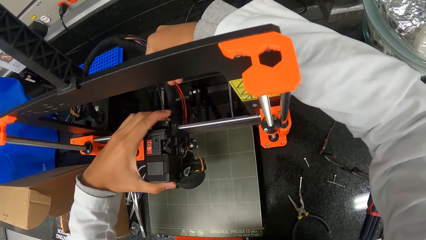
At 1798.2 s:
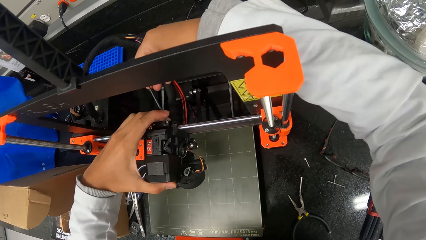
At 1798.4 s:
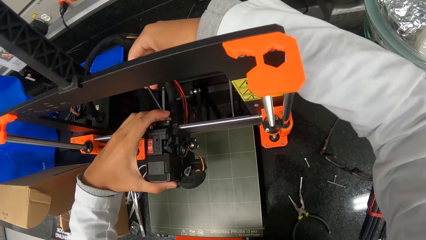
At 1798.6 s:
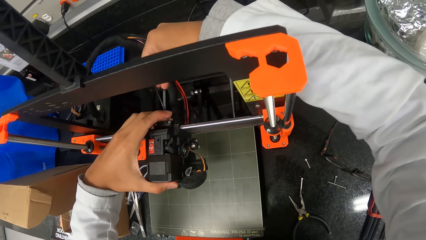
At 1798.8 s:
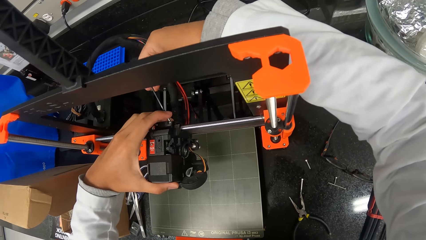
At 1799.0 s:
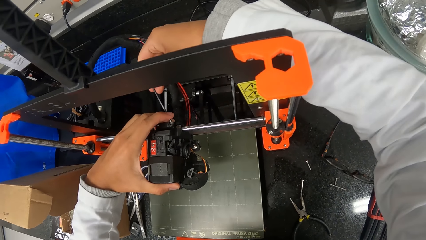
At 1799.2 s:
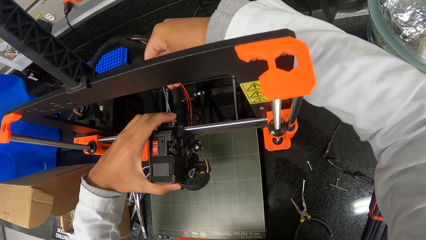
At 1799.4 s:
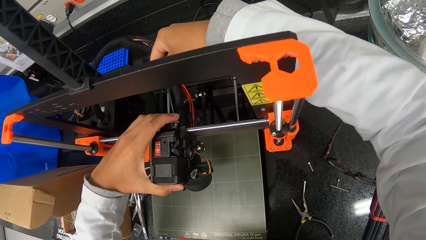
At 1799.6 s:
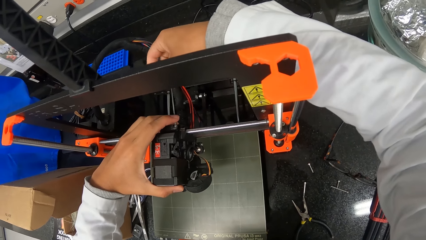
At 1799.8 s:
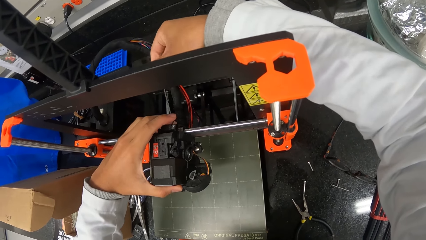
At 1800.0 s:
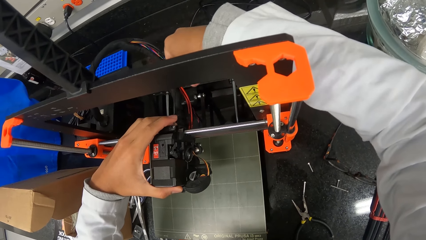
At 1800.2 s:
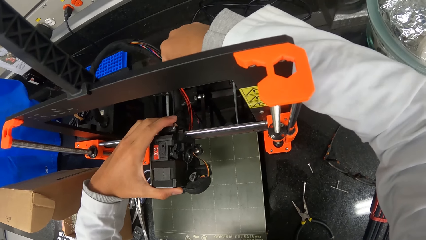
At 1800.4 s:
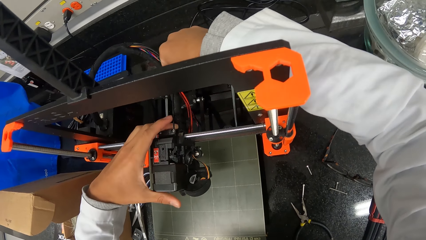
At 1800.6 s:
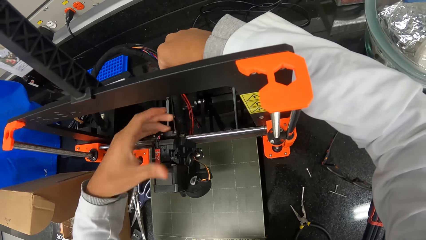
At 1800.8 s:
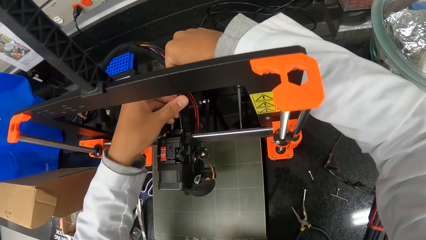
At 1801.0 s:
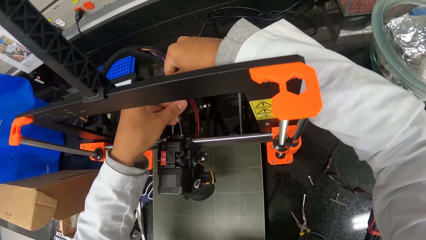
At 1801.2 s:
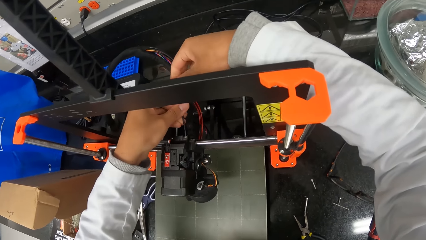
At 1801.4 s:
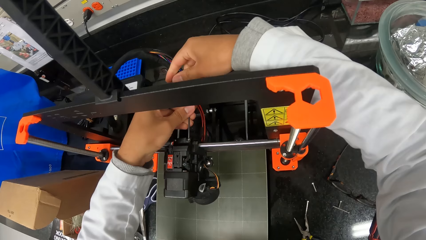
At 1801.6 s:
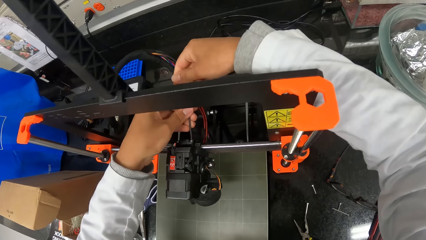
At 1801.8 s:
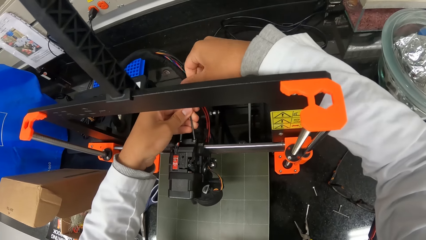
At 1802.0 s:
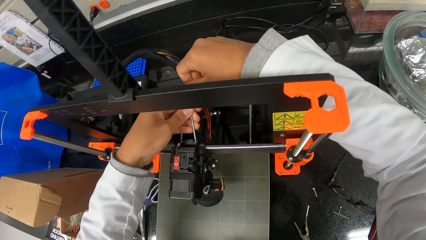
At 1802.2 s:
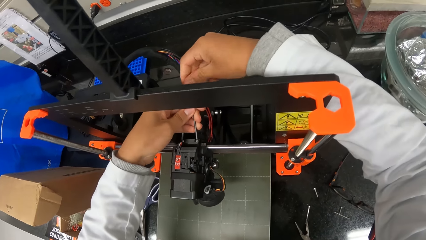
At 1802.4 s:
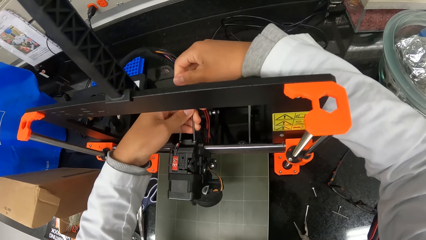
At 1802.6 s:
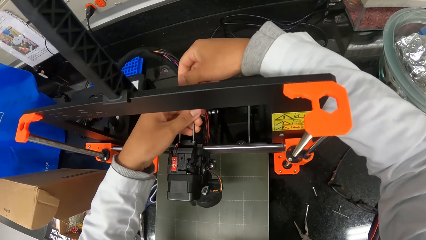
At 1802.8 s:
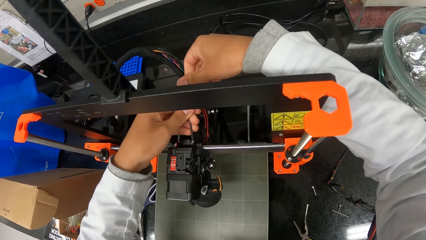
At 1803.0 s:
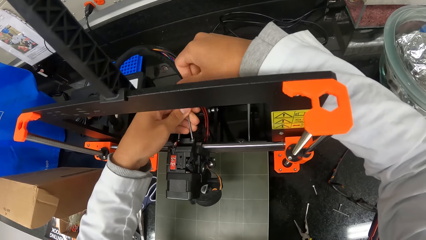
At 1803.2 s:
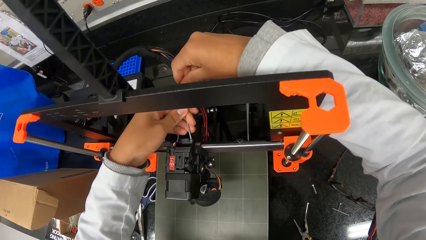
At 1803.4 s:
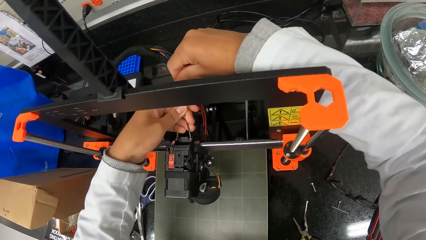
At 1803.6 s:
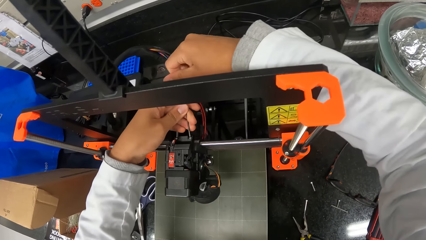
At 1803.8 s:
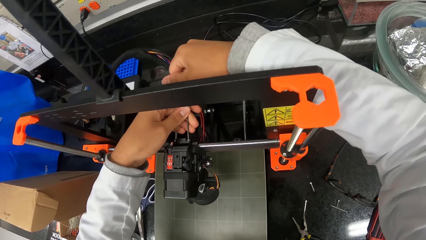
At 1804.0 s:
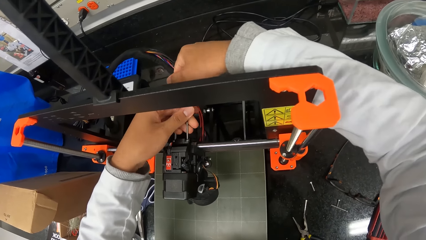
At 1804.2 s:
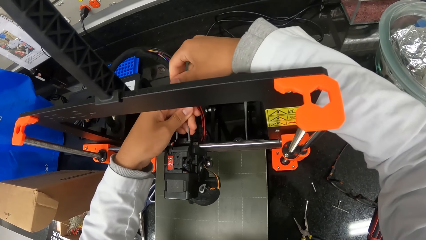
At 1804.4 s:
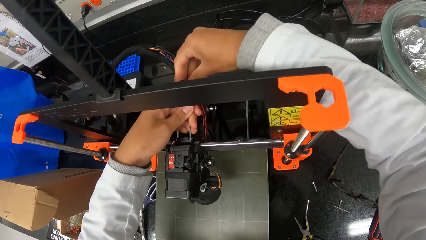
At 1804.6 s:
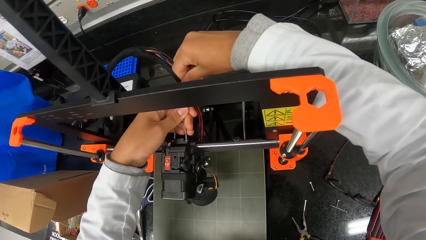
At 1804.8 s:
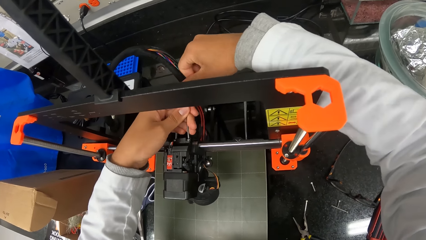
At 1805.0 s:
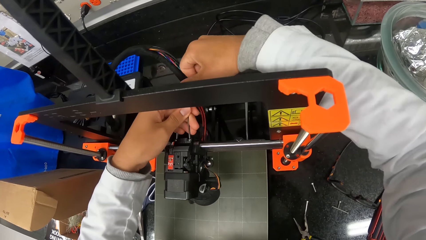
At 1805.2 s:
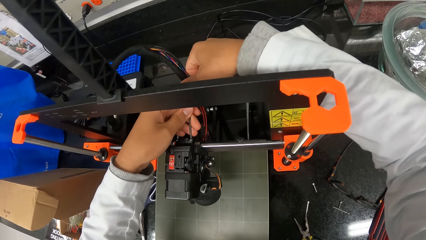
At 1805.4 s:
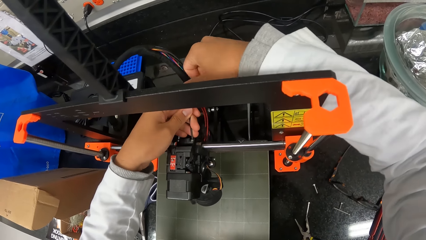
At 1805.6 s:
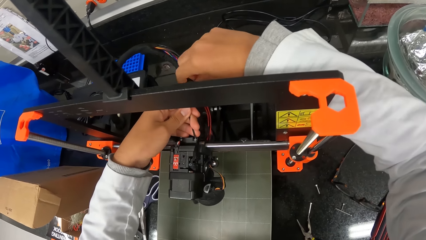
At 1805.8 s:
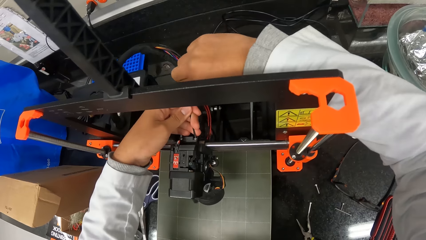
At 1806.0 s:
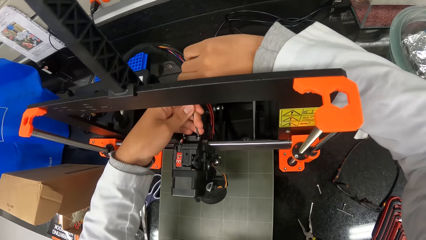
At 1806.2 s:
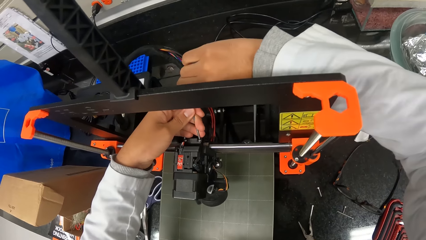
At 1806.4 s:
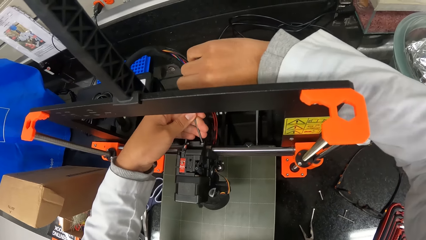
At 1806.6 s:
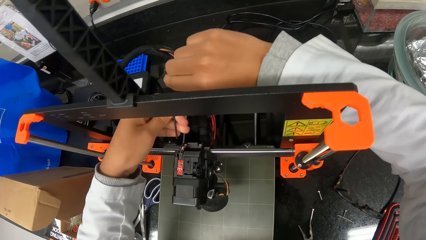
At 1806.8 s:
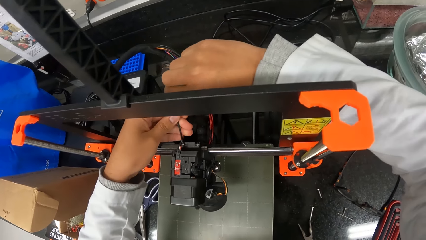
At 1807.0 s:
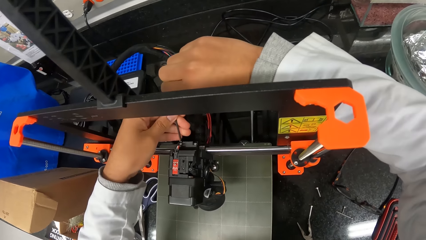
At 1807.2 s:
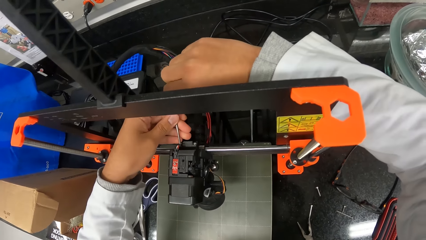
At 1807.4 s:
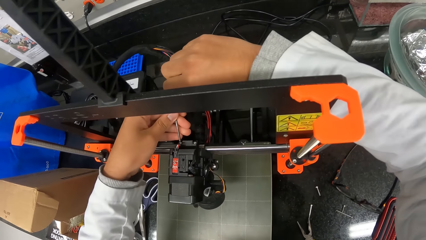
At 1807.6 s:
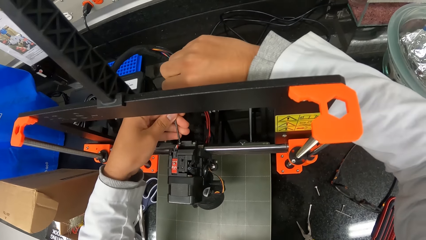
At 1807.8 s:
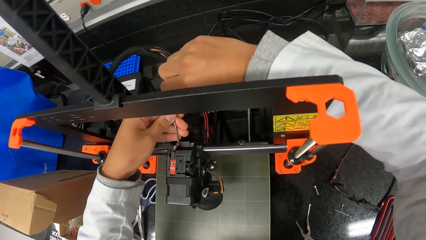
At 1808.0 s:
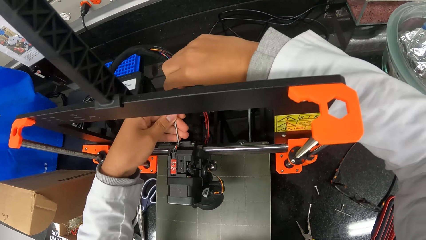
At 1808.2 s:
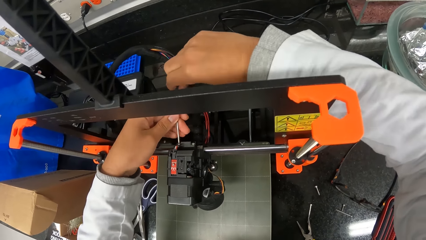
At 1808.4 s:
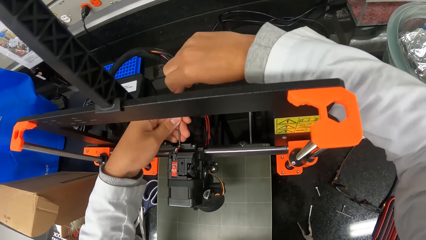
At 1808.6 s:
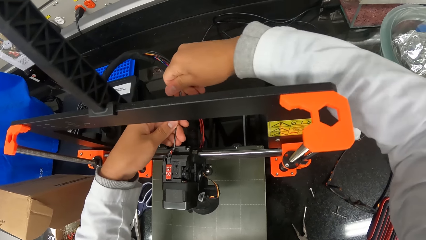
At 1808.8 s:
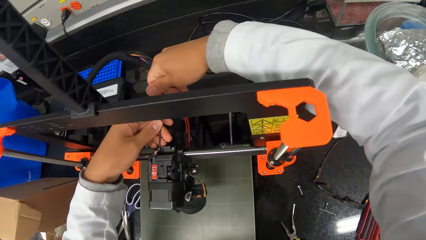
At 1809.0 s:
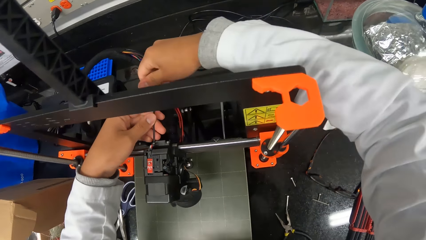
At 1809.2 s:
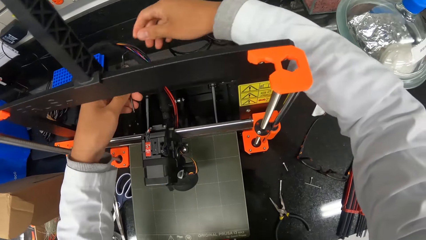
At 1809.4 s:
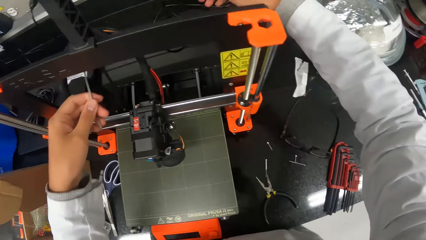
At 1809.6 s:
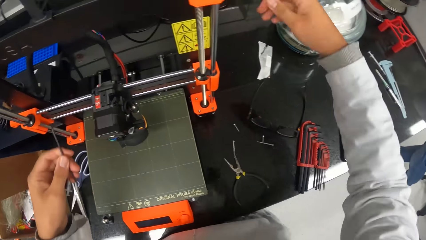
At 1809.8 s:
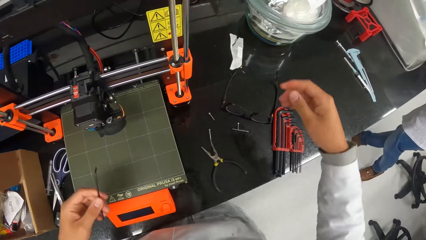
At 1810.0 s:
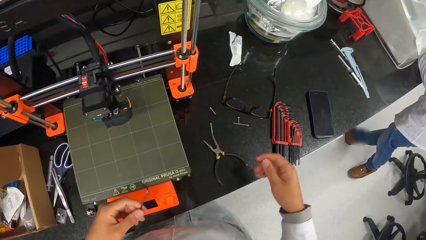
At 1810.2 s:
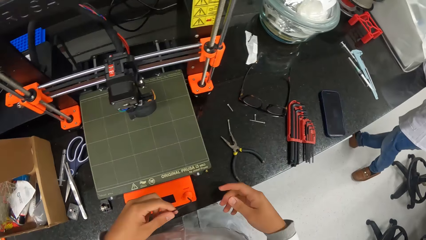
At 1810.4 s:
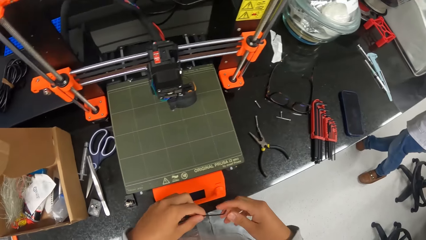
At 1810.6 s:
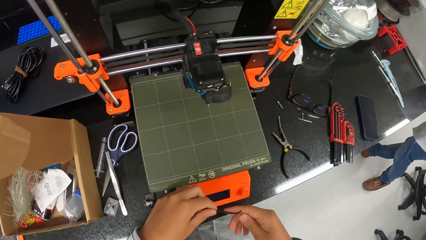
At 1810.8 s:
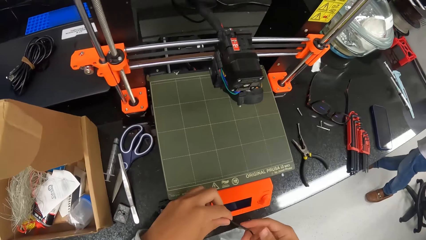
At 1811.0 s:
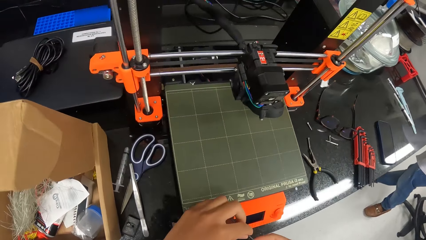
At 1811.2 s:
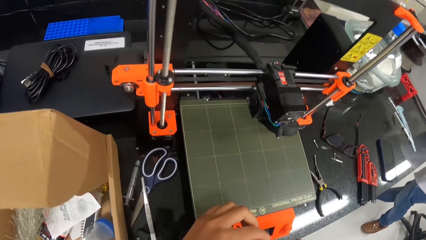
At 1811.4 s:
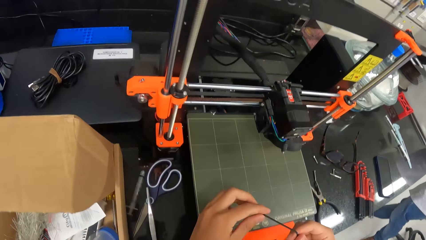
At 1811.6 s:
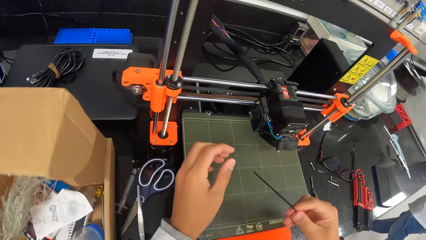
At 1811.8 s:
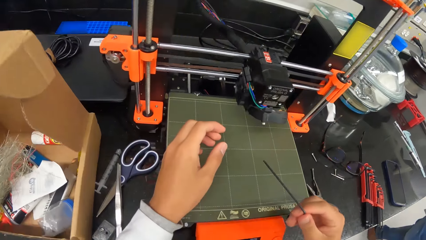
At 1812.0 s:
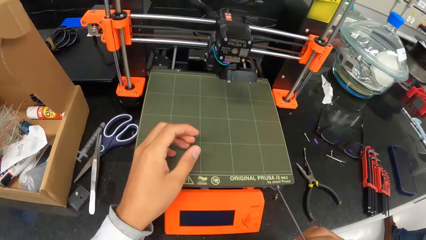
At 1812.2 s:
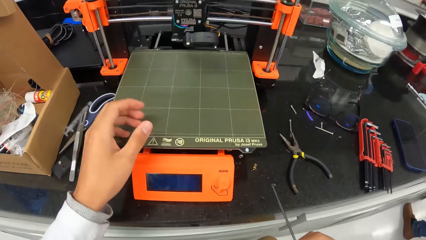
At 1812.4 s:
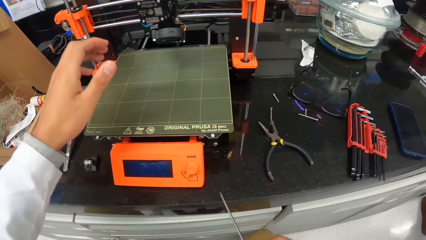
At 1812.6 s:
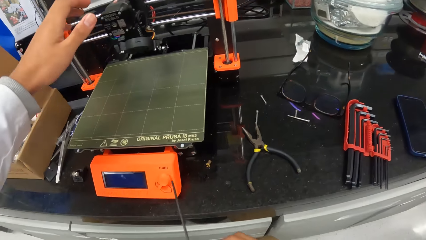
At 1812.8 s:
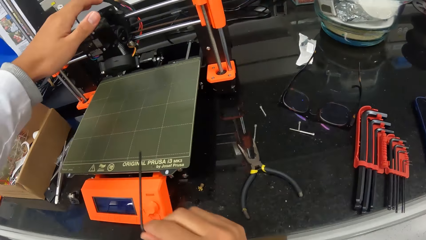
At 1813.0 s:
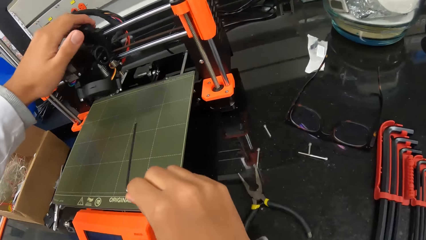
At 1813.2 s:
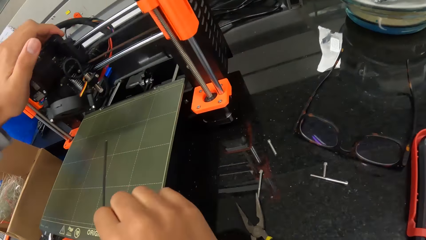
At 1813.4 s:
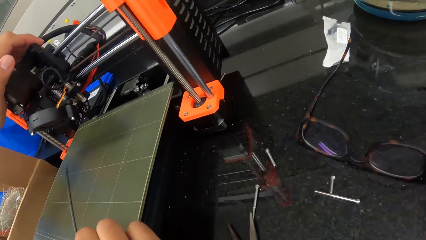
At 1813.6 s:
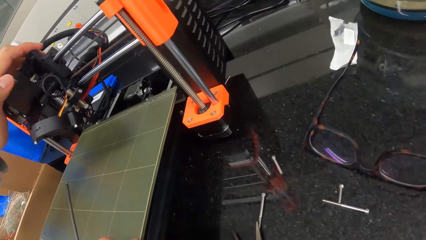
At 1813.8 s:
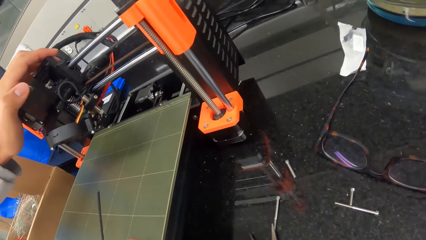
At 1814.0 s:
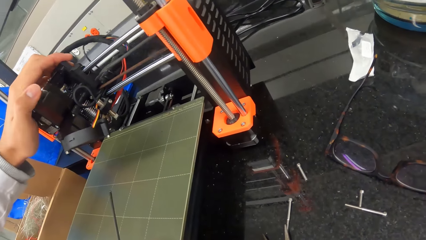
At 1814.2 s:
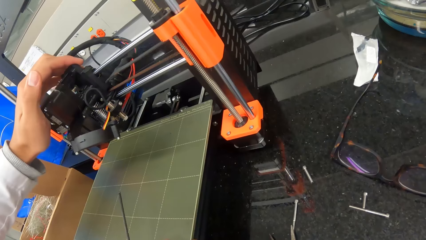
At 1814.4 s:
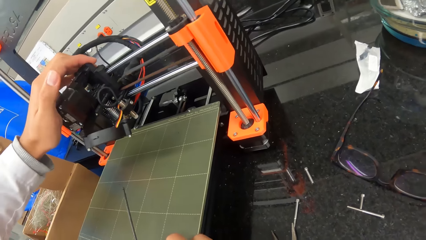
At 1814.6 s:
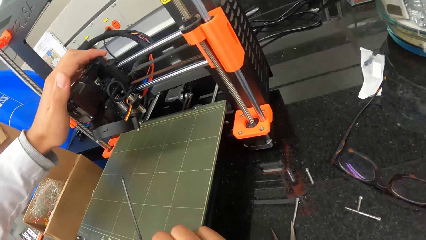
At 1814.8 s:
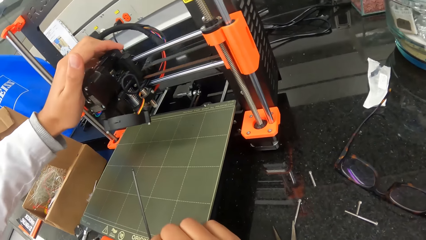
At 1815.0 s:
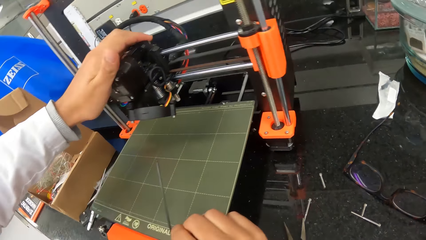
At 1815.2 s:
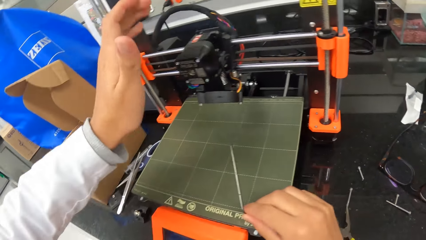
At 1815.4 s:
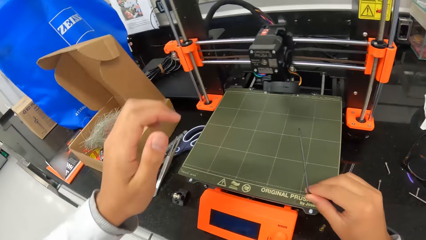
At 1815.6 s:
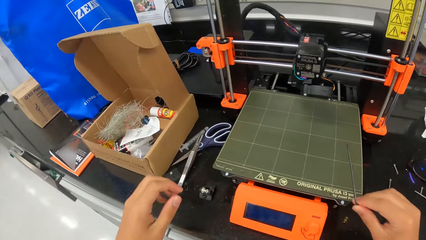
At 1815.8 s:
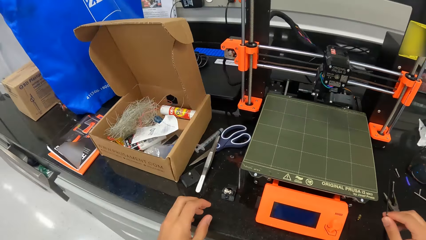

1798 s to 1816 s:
The camera wearer tightens a screw in the extruder of the 3D printer on the countertop with the hex key in his hands. He holds the extruder of the 3D printer on the countertop with his left hand.
